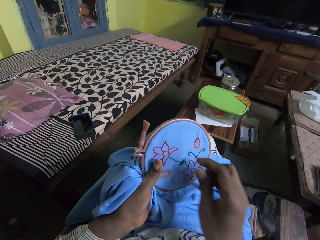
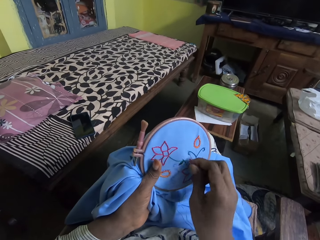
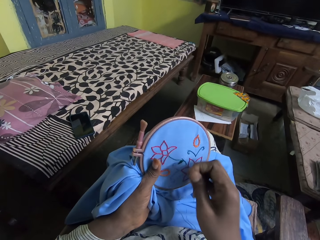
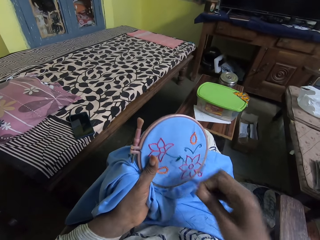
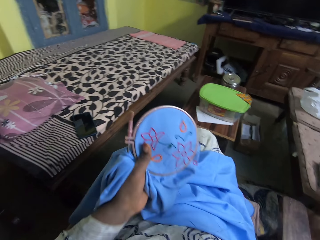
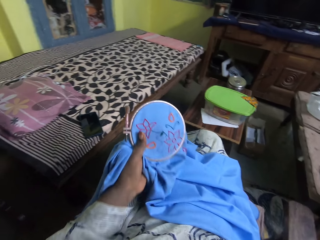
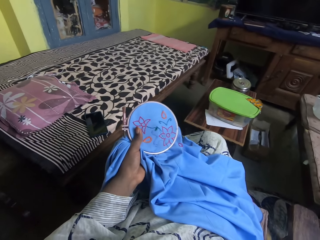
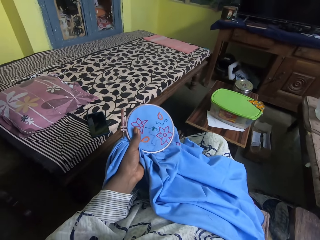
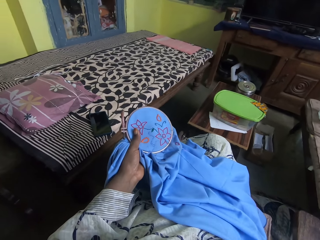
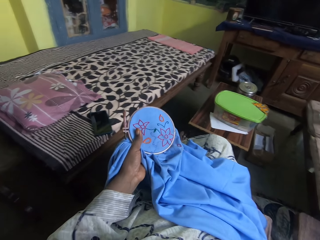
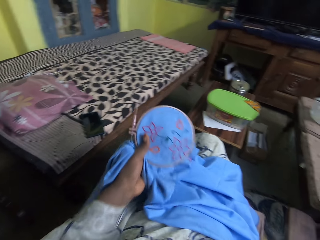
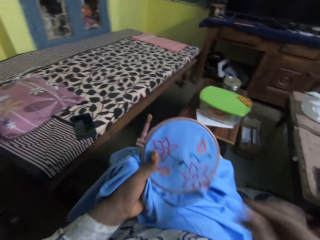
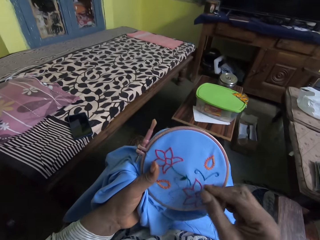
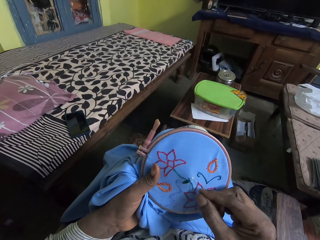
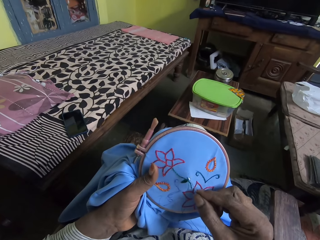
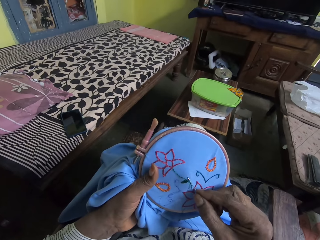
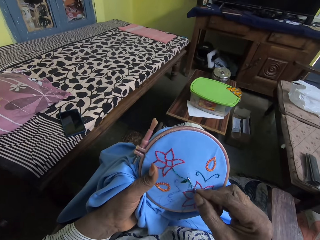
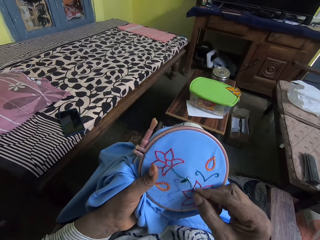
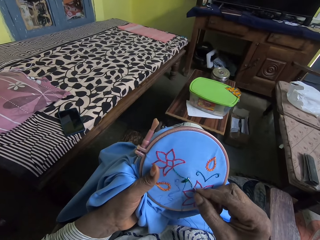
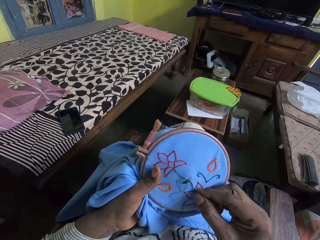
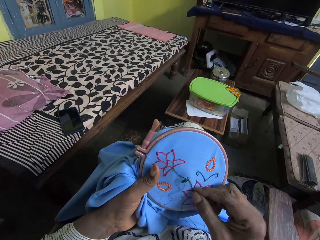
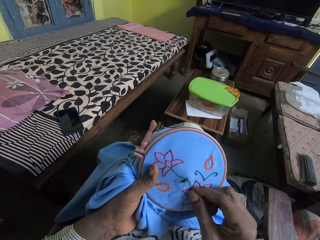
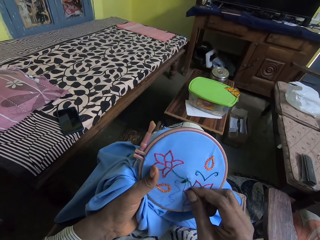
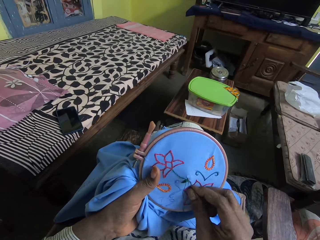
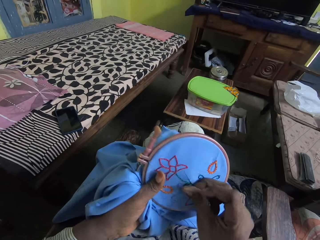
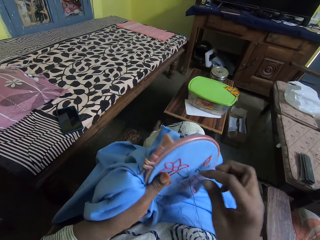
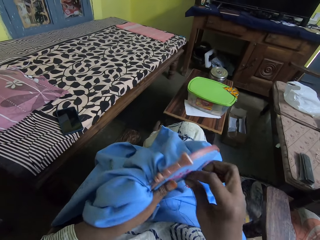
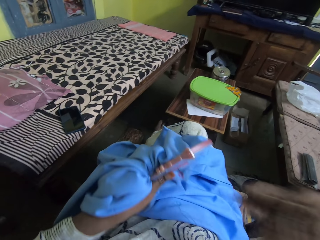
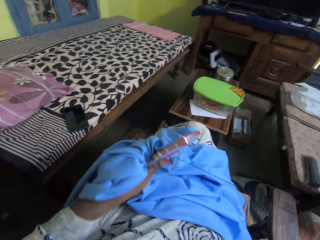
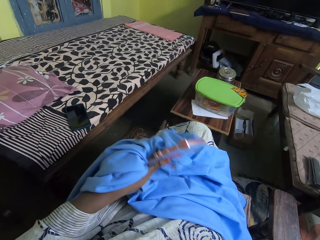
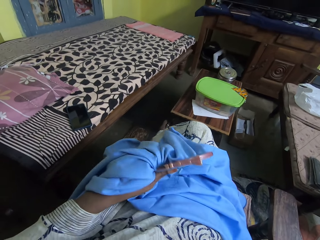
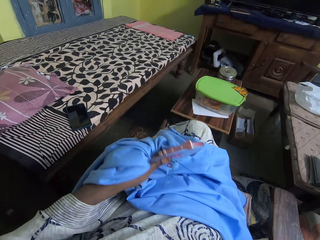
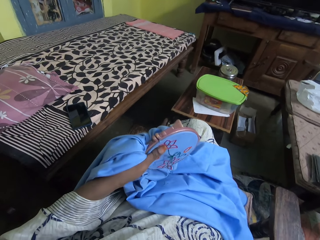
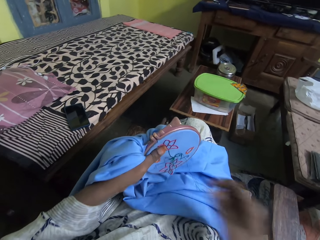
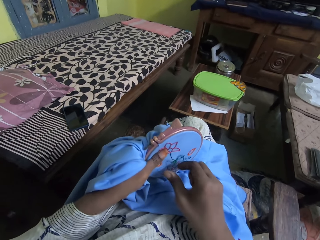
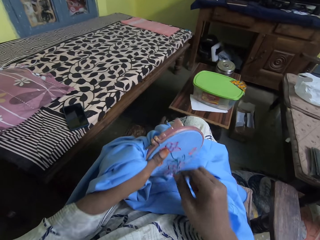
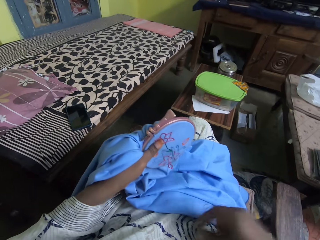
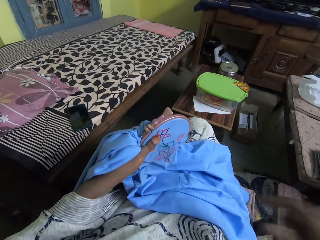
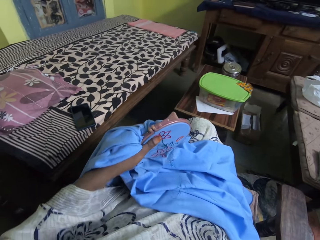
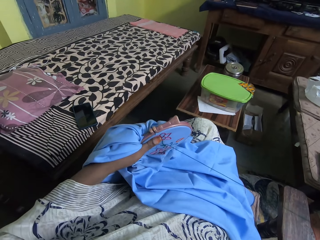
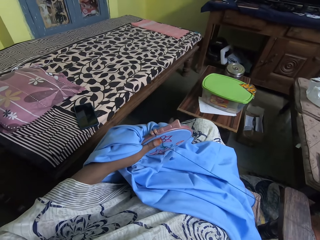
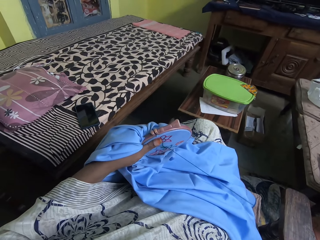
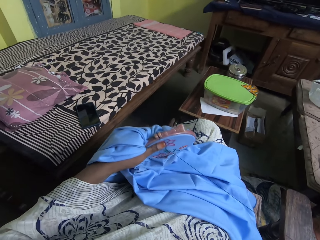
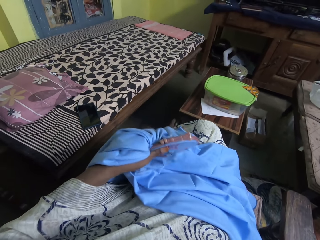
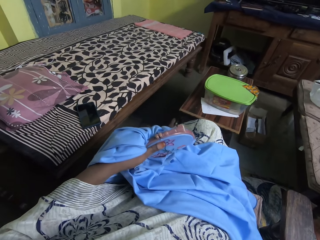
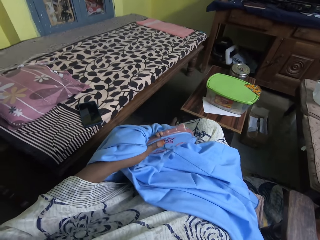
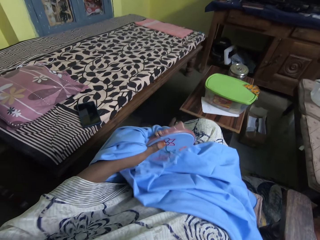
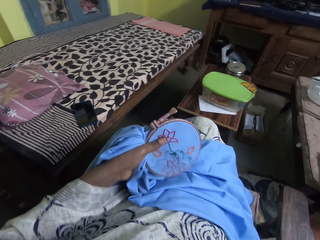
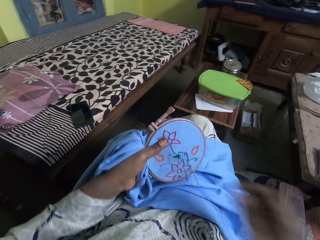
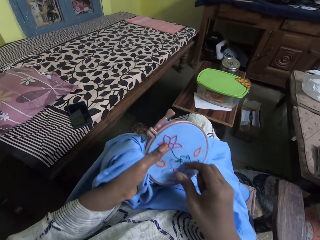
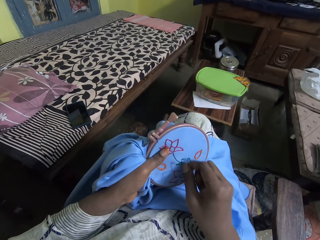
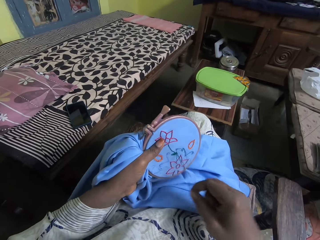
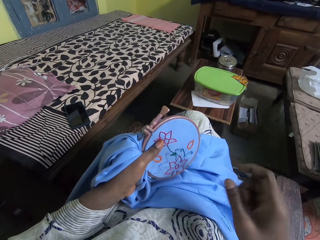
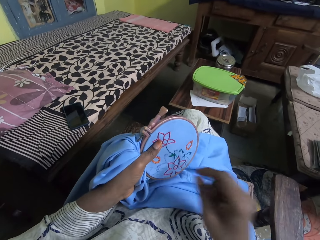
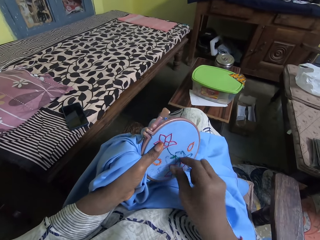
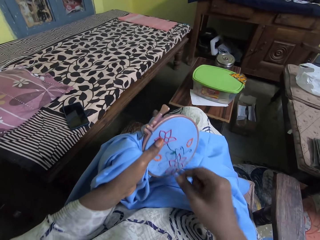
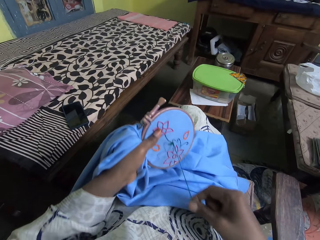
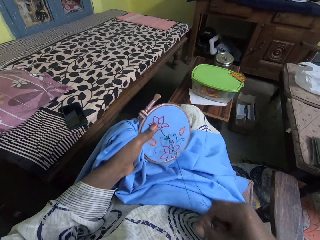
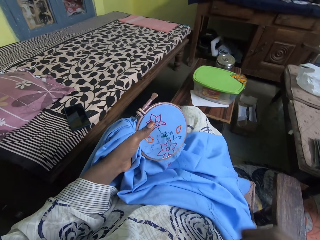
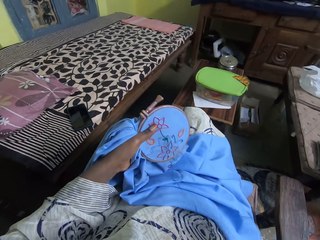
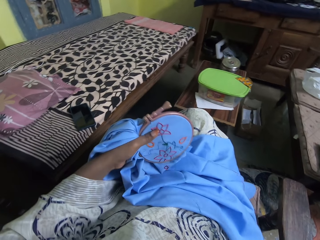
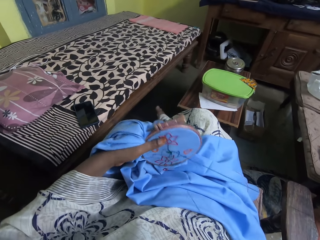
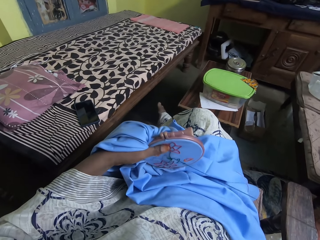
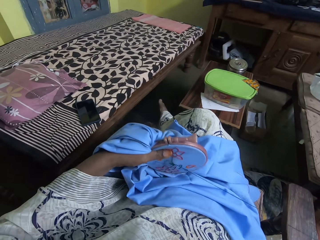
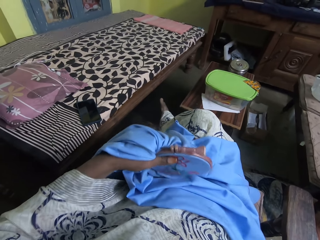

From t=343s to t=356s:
The camera wearer pulls the sewing thread.

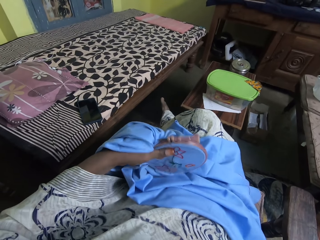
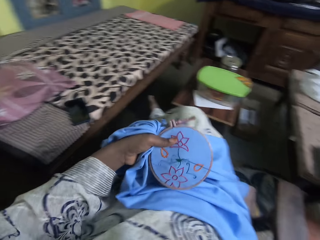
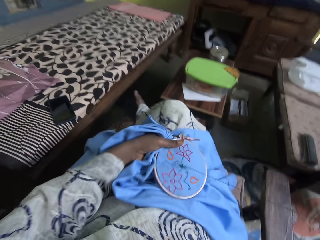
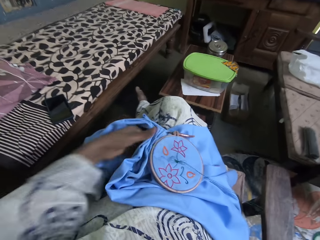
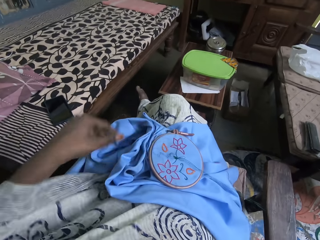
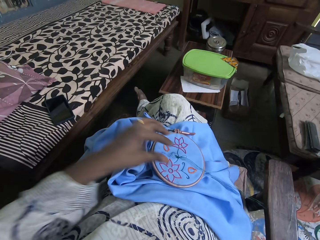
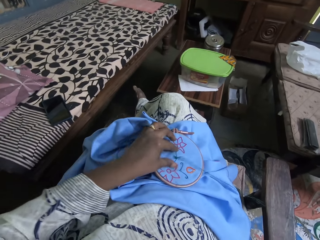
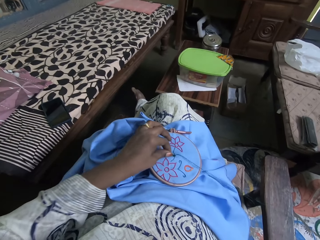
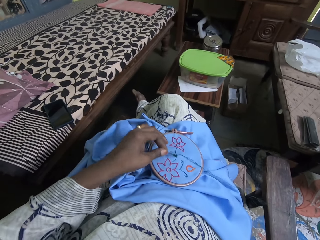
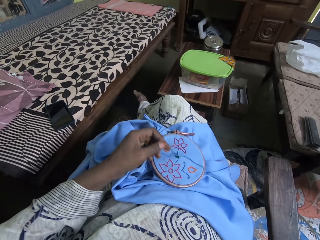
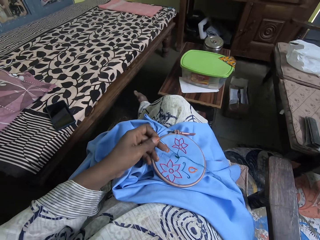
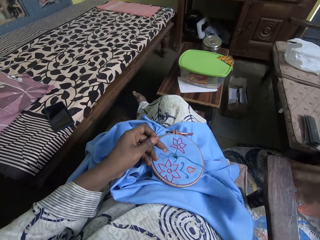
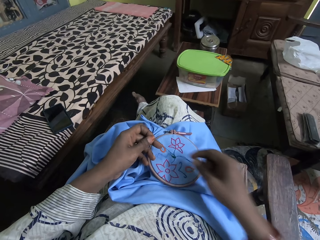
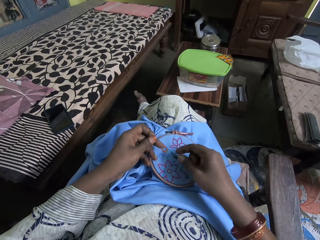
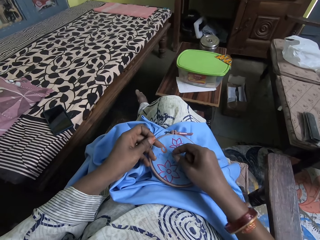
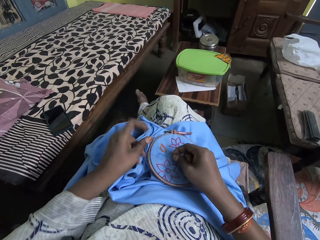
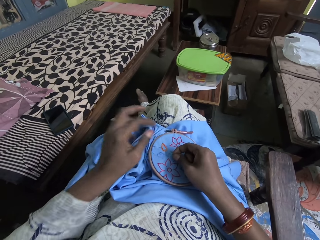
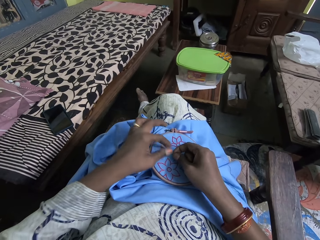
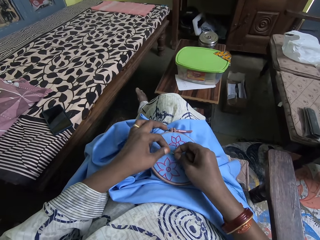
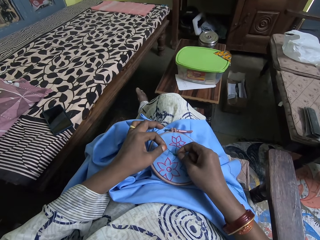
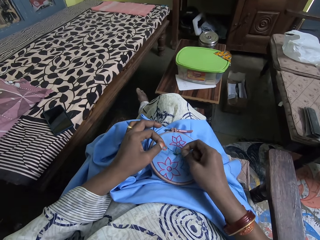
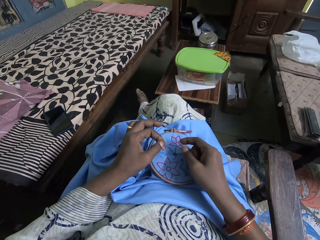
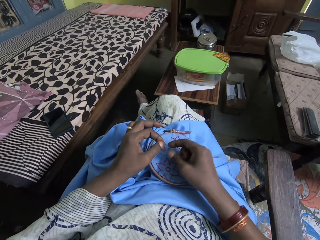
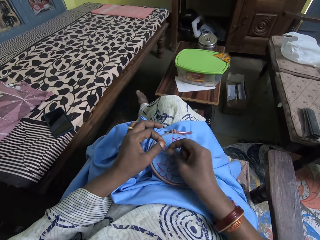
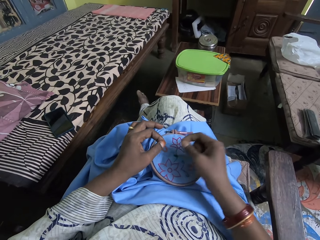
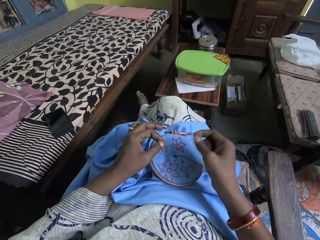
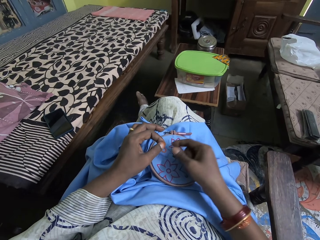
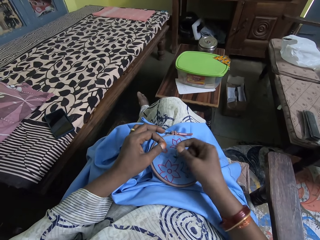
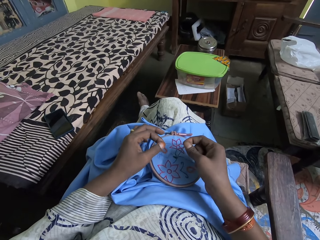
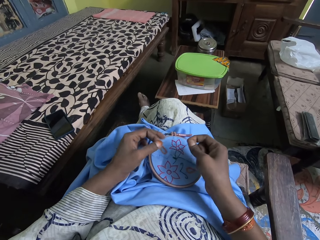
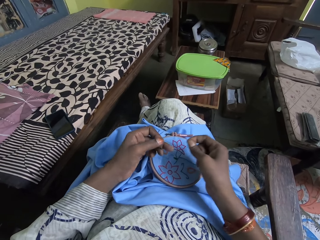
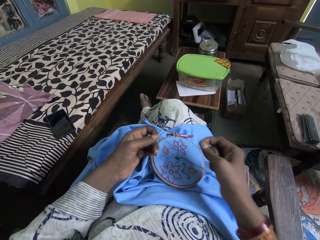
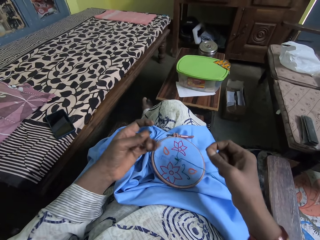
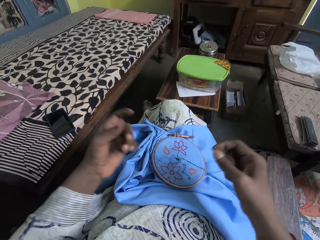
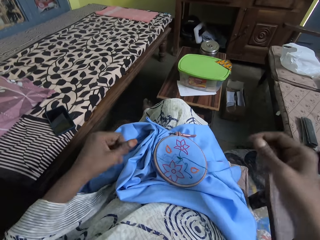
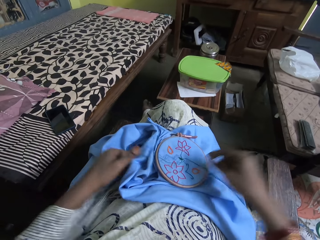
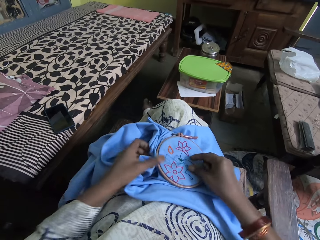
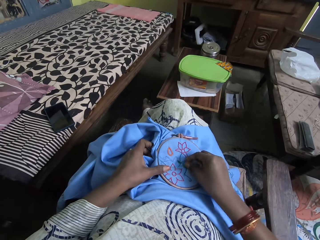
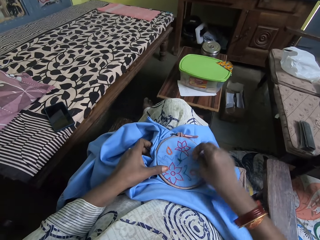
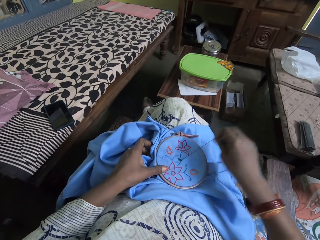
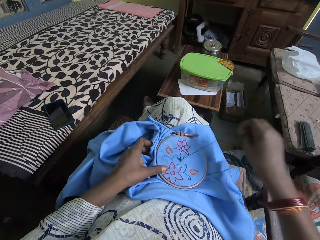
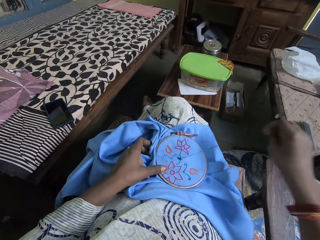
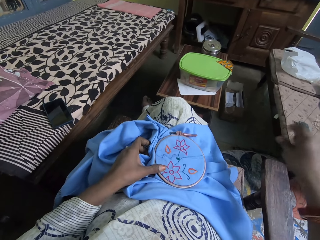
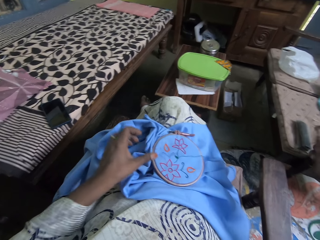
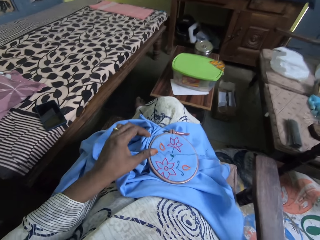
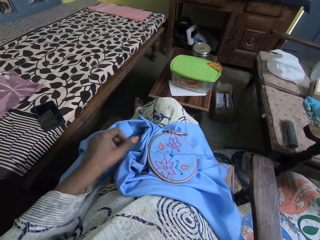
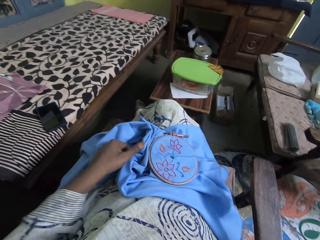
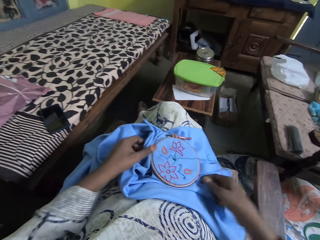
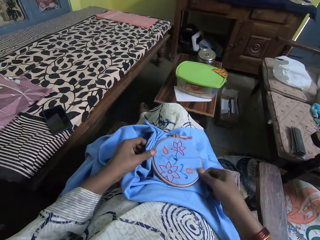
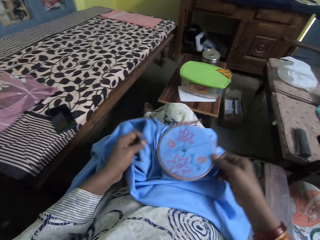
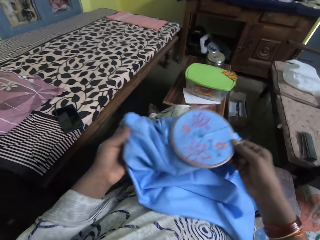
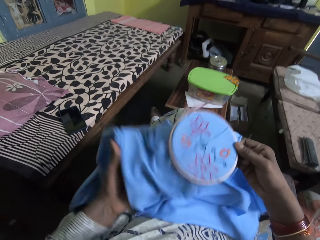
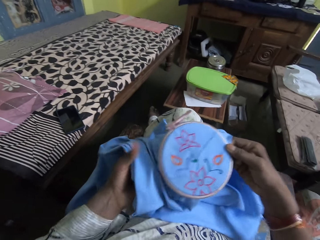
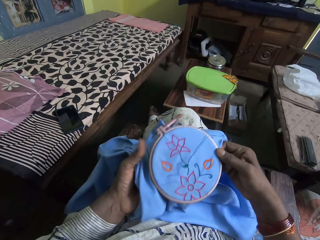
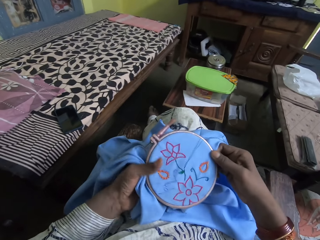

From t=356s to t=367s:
The camera wearer puts the cloth on her lap. She pulls the sewing thread. She picks up the cloth.
